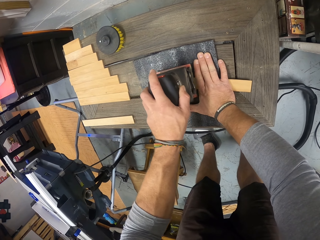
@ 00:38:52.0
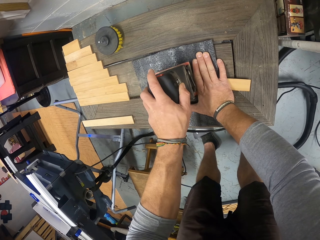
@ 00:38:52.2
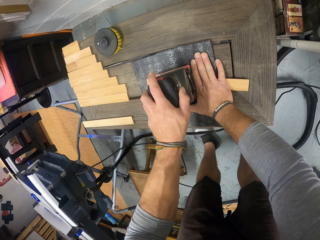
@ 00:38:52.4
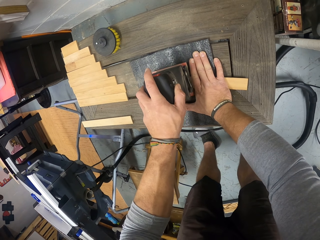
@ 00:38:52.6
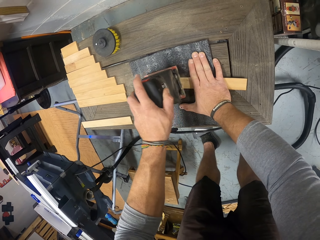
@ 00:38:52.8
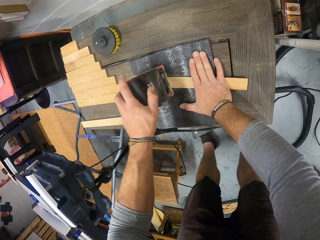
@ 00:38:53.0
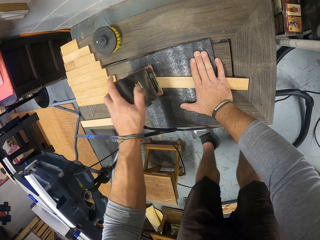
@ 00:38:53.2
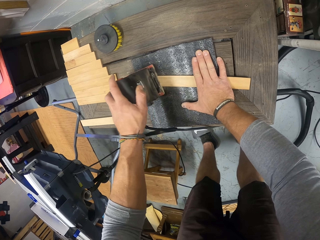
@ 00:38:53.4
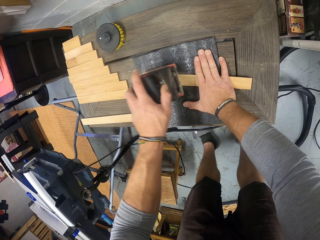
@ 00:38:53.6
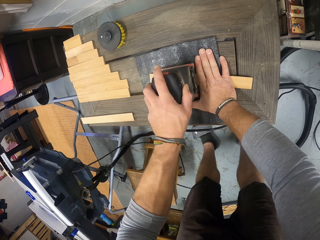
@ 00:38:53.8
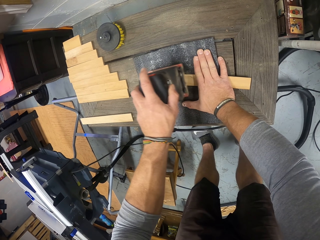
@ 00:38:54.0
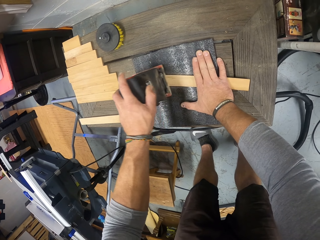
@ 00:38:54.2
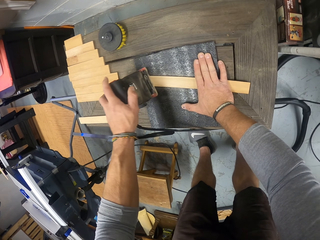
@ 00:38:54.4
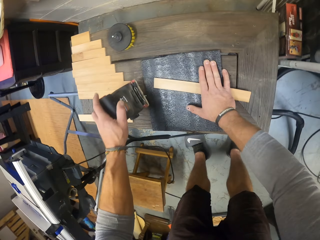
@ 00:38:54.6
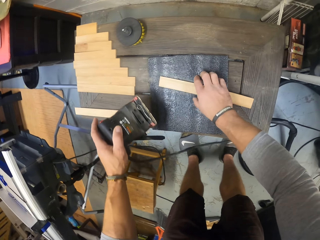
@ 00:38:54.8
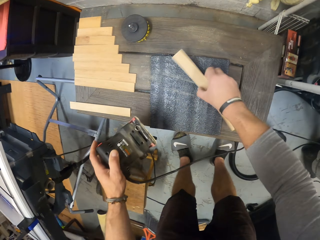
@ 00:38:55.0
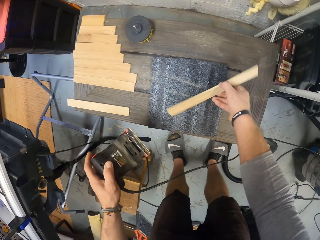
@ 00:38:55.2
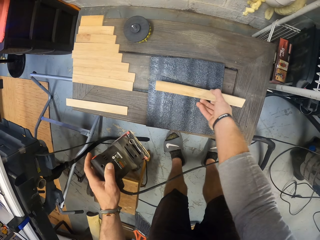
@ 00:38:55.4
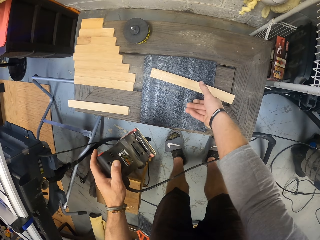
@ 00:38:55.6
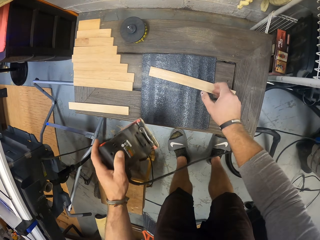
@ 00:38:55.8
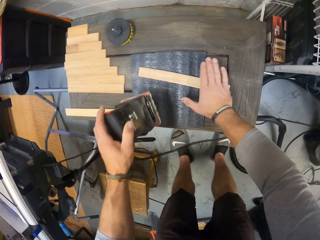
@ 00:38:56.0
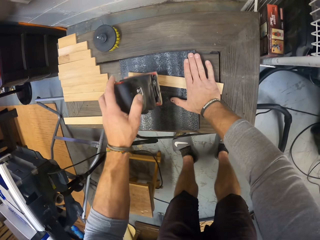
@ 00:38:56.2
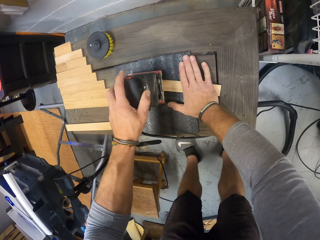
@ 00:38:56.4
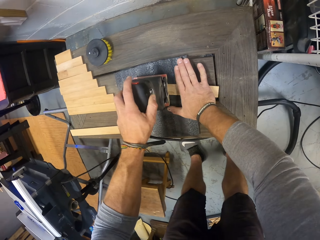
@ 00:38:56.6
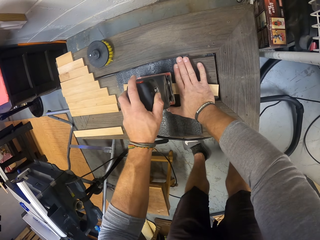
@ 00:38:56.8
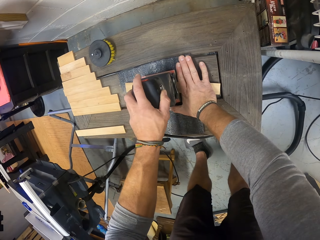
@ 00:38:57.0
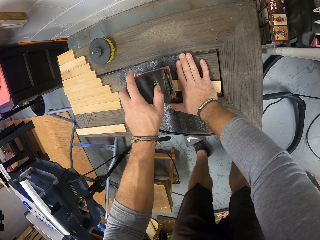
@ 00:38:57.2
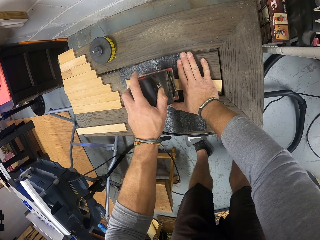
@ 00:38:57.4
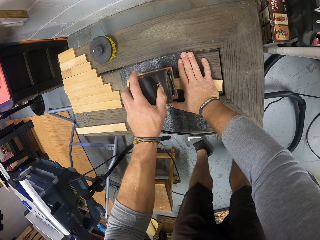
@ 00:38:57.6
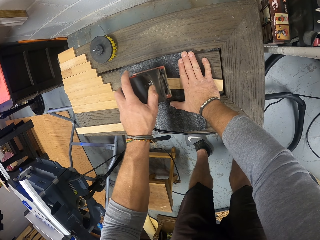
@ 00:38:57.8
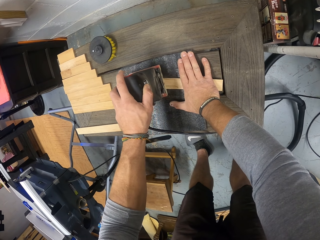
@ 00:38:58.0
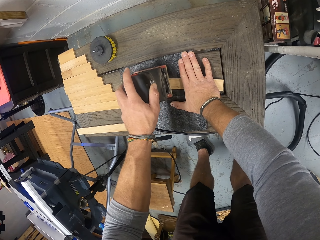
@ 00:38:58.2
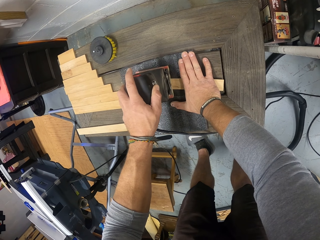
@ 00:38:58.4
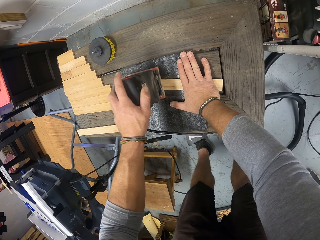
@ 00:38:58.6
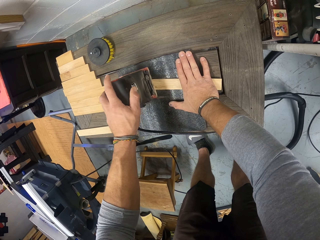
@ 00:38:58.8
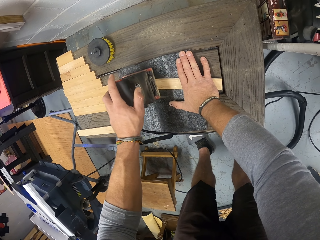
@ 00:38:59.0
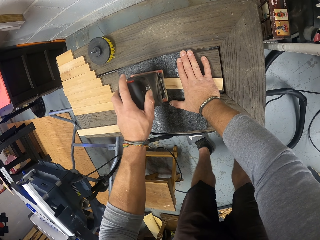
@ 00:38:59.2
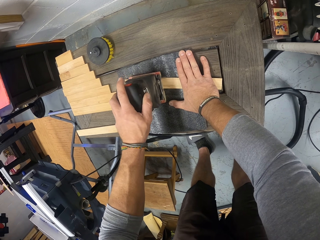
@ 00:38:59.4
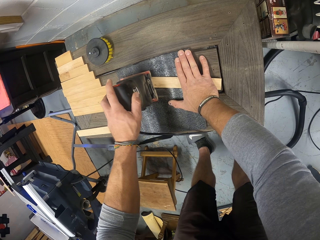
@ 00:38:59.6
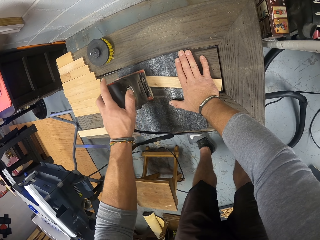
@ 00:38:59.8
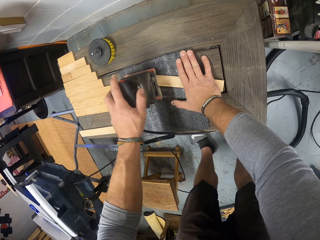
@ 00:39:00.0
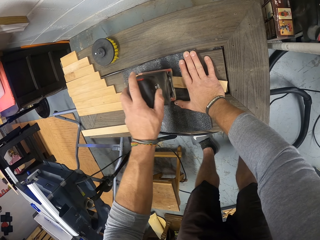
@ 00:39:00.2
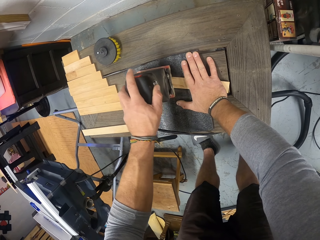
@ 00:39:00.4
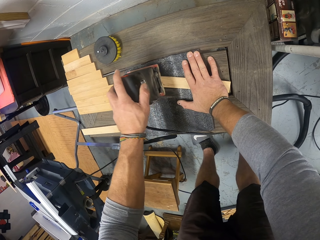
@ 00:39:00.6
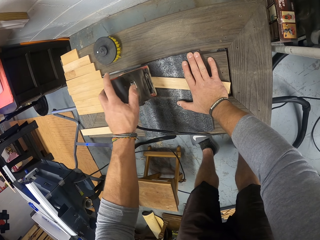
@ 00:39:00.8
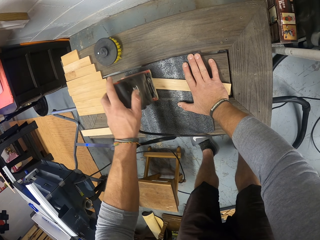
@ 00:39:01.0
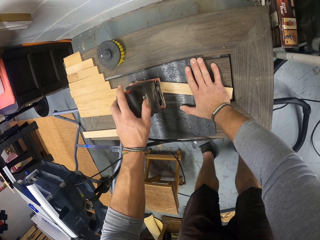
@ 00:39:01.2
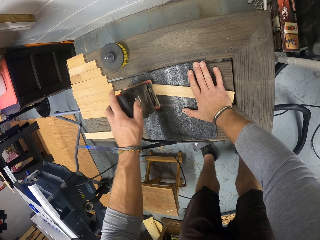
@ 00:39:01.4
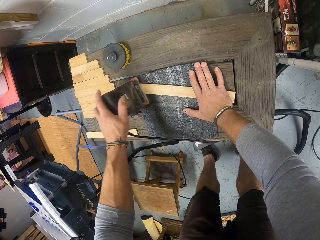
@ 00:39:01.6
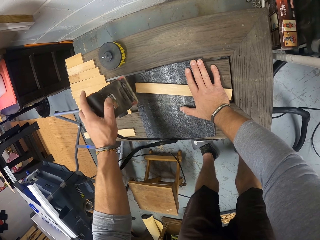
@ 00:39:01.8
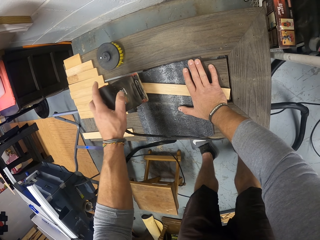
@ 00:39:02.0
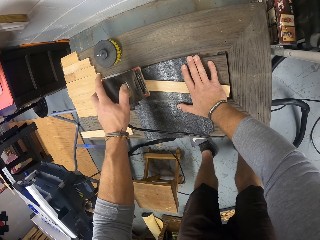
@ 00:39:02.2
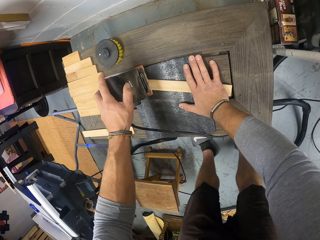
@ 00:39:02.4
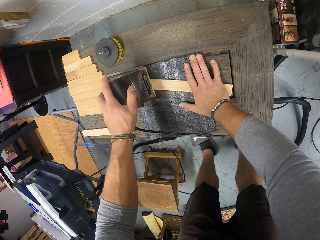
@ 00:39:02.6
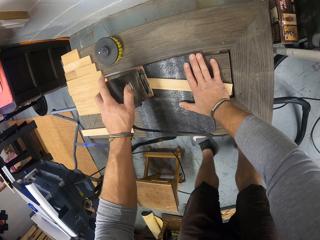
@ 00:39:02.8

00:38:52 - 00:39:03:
The camera wearer picks the plank from the sand paper on the bench with his right hand. He turns the plank with his right hand. He drops the plank on the sand paper on the bench with his right hand. He places his right hand on the plank on the sand paper on the bench. He places the sander machine on the wood. He files the plank with the electric sander in his left hand.

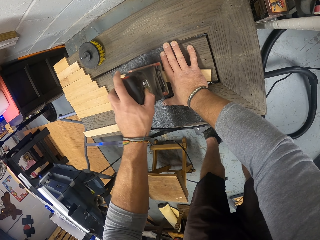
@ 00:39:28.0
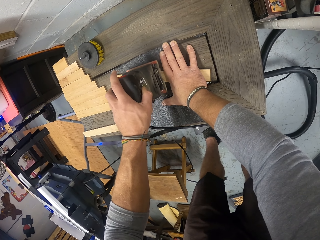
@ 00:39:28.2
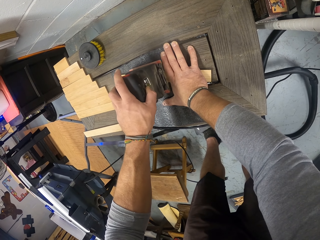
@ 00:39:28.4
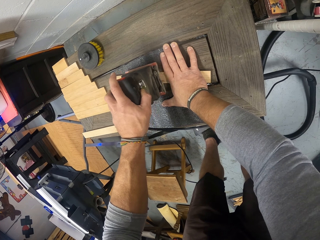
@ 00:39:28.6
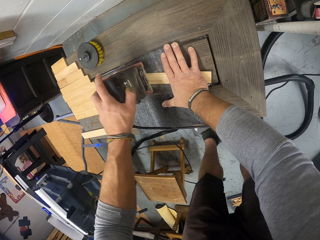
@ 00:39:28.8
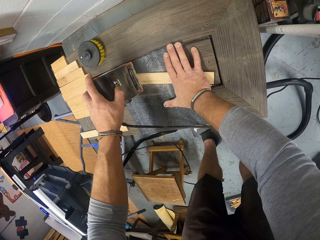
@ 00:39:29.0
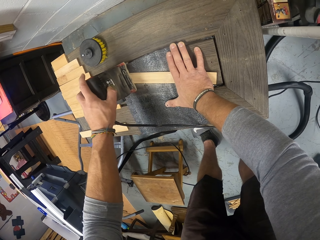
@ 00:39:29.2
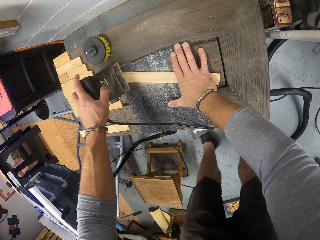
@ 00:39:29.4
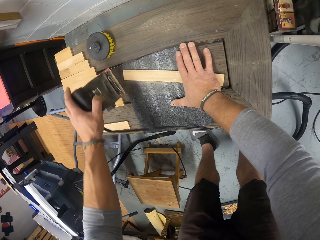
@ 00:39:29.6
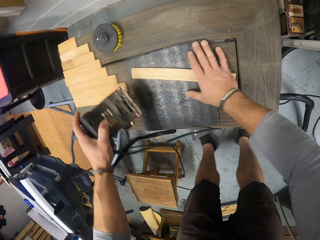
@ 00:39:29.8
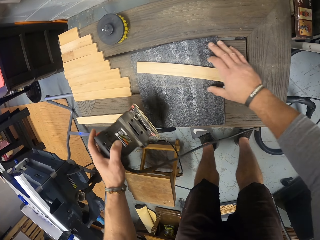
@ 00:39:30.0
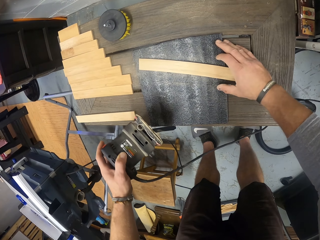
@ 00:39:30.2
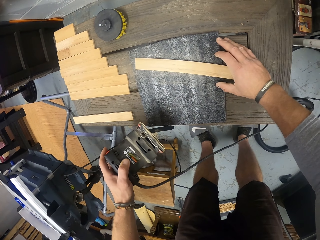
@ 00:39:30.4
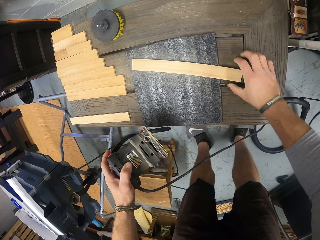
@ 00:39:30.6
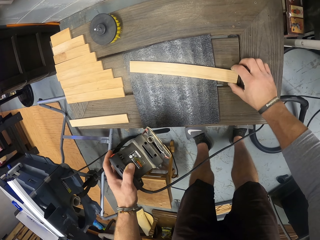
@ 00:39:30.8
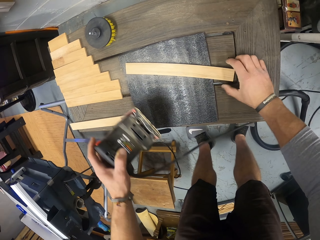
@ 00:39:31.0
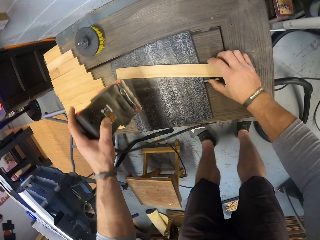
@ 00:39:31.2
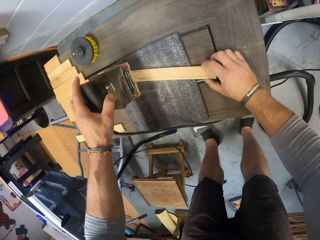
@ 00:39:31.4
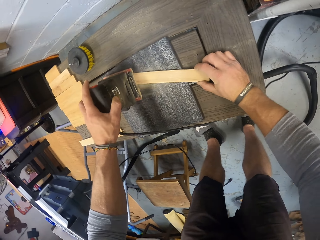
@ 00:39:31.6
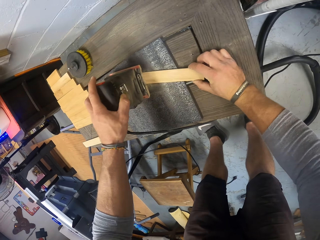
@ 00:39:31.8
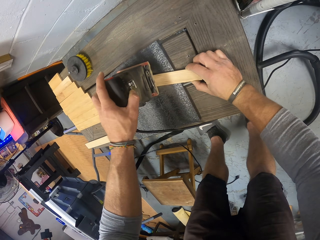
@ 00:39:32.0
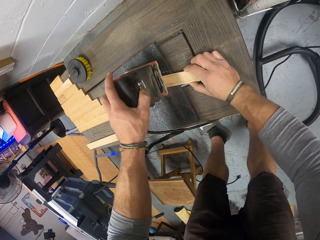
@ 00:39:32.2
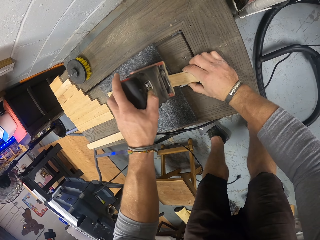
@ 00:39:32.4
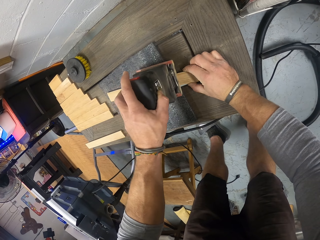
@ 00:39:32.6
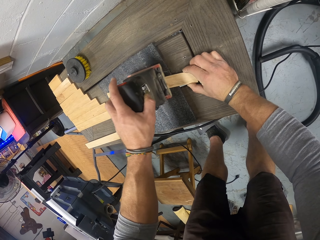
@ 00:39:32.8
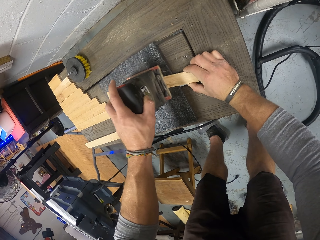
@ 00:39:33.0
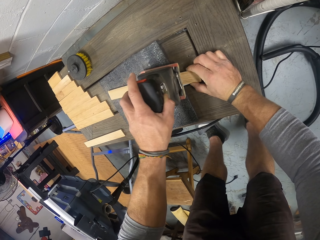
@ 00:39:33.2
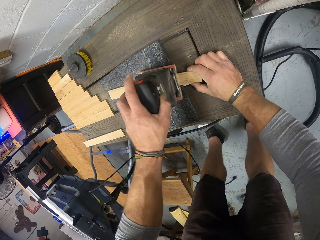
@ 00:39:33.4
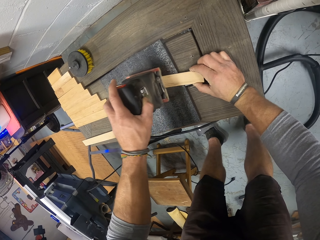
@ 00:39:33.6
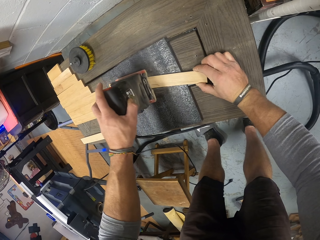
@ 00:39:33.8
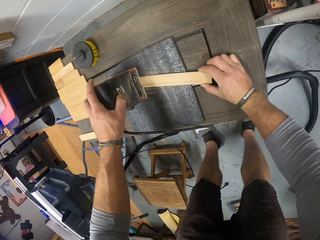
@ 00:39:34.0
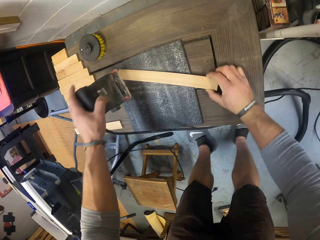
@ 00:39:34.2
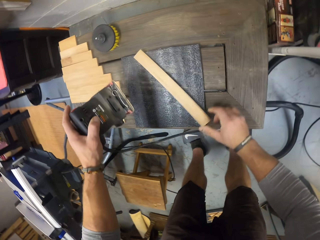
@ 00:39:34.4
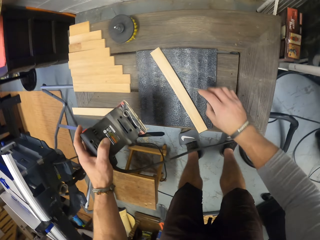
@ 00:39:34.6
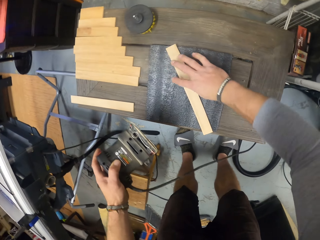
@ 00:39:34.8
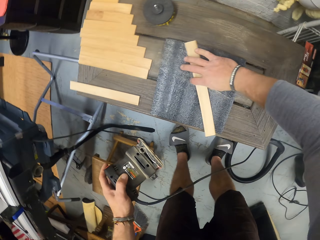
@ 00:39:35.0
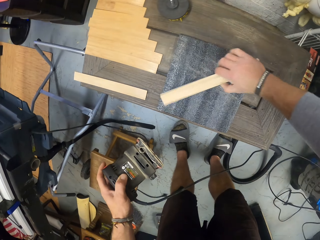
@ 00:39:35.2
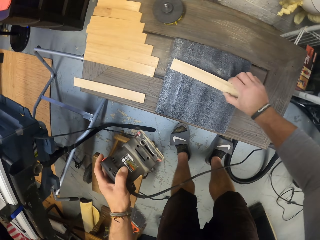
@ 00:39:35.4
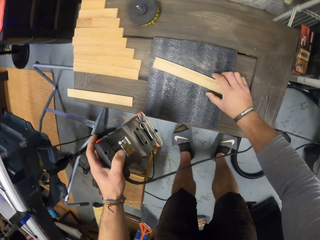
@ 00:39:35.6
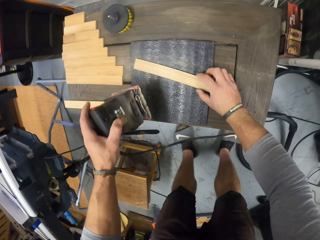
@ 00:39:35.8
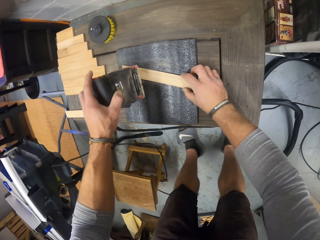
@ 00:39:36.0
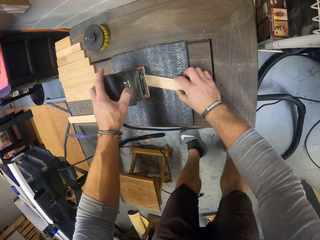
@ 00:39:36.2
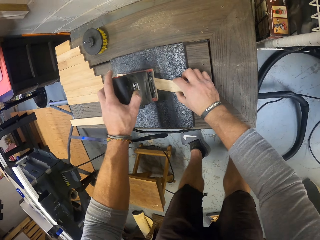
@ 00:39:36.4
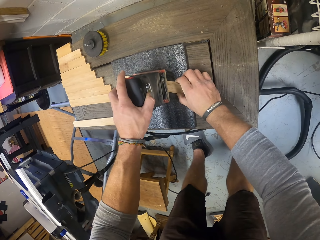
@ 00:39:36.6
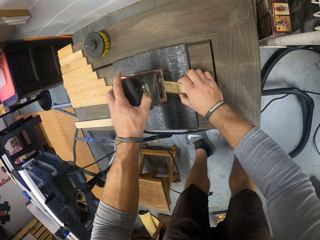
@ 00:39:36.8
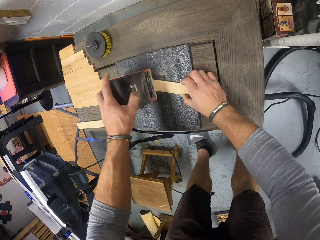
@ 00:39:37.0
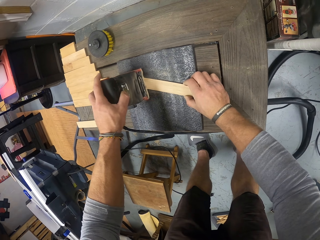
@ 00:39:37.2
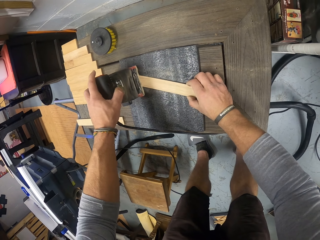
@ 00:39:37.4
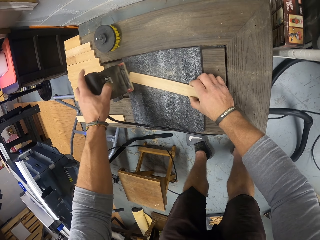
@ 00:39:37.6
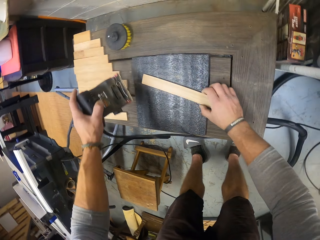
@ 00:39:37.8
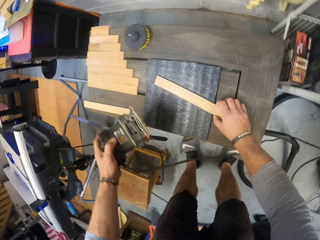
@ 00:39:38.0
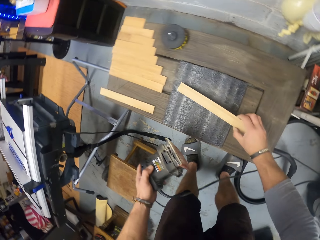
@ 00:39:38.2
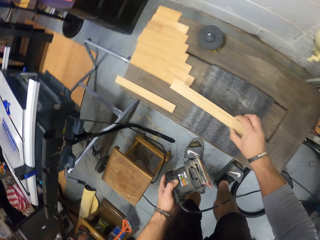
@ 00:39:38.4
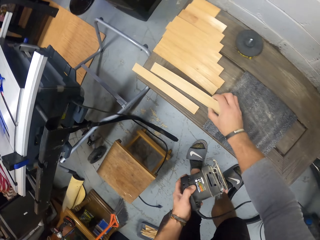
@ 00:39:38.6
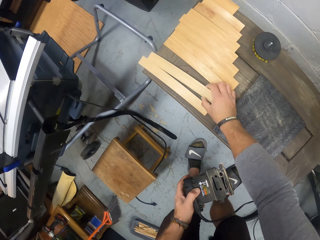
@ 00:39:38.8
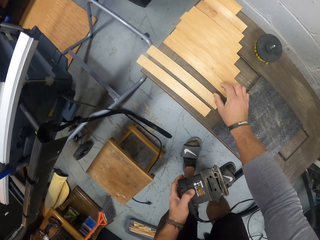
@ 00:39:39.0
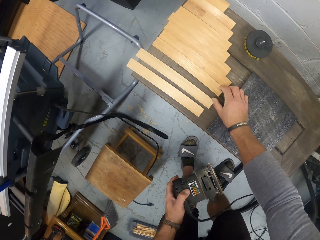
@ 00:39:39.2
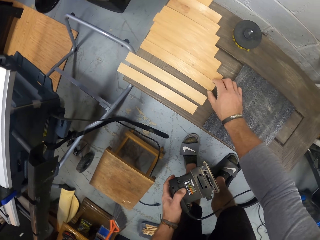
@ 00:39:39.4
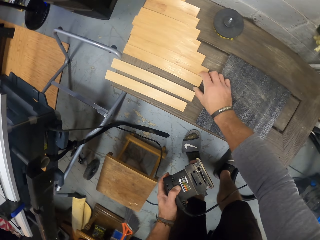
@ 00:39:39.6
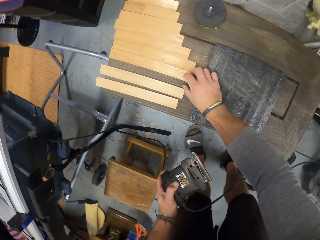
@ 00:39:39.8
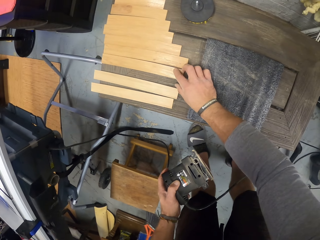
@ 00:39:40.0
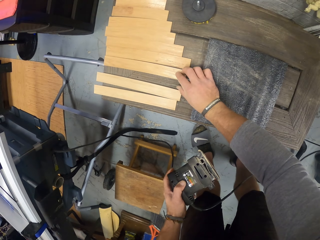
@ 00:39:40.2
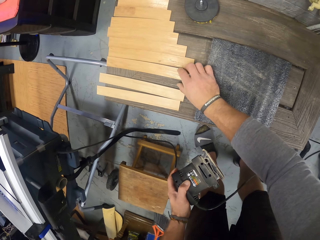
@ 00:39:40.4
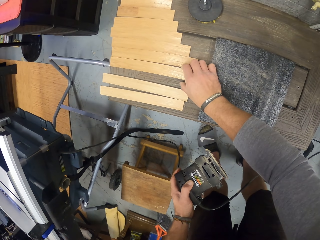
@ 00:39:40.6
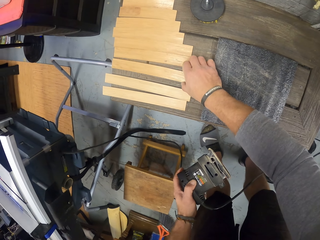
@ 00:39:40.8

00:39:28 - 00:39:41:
The camera wearer lifts the sander machine. He shifts the plank on the bench with his right hand. He files the plank with the electric sander in his left hand. He places the sander machine on the wood. He turns the plank on the sand paper on the bench with his right hand. He turns the plank again. He lifts the sander machine. He places the sander machine on the wood. He files the plank with the electric sander in his left hand. He picks the plank from the sand paper on the bench with his right hand. He drops the plank on the bench with his right hand. He lifts the sander machine.
